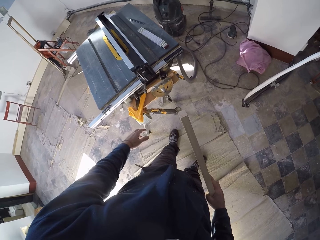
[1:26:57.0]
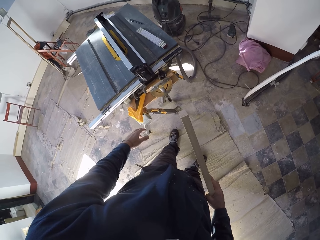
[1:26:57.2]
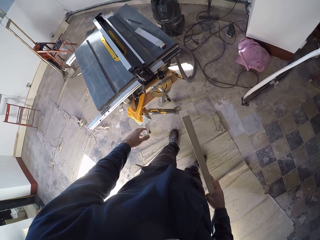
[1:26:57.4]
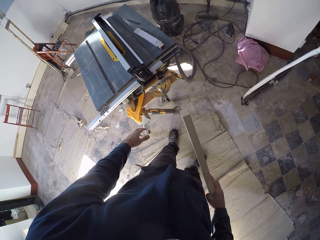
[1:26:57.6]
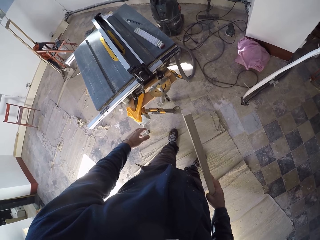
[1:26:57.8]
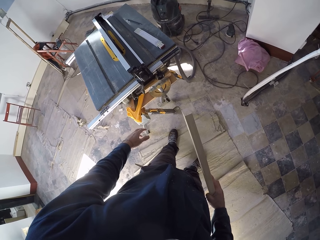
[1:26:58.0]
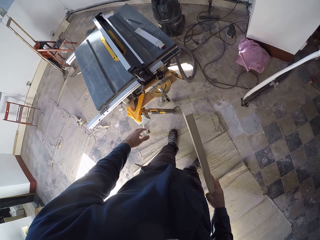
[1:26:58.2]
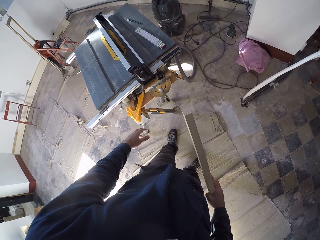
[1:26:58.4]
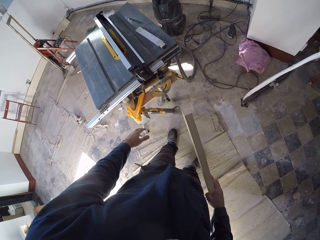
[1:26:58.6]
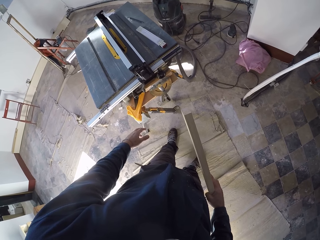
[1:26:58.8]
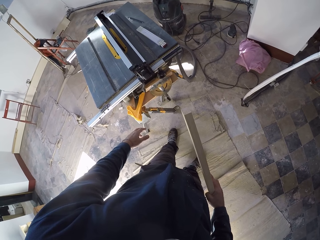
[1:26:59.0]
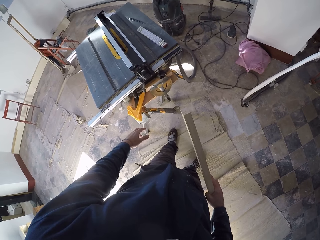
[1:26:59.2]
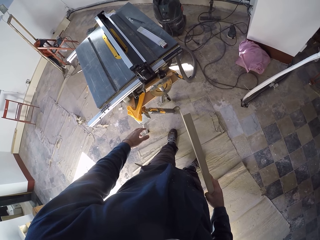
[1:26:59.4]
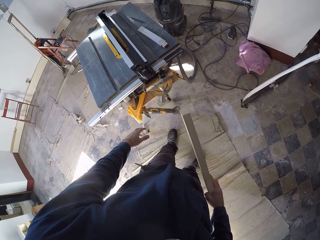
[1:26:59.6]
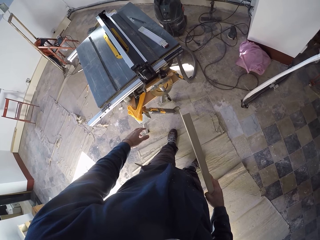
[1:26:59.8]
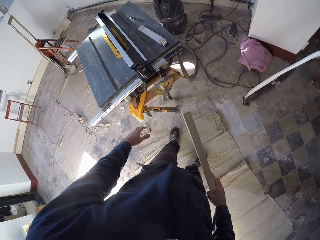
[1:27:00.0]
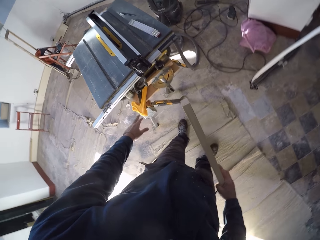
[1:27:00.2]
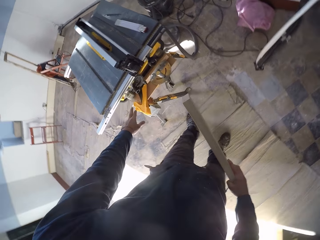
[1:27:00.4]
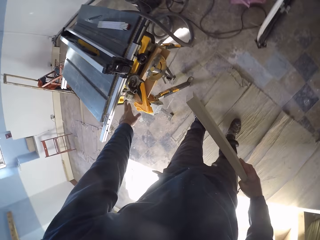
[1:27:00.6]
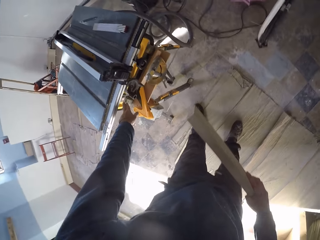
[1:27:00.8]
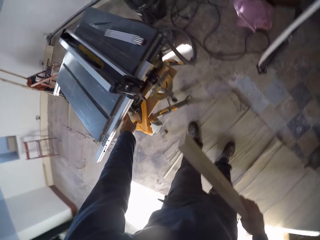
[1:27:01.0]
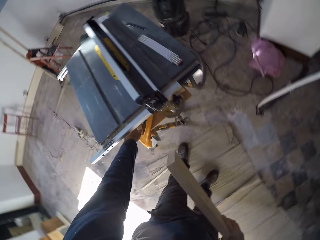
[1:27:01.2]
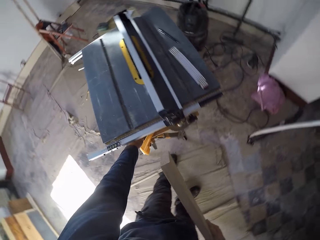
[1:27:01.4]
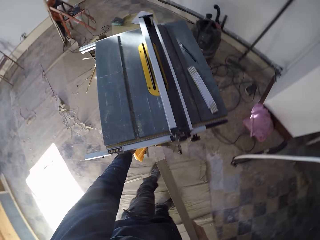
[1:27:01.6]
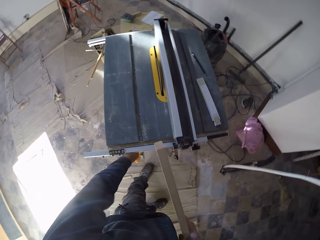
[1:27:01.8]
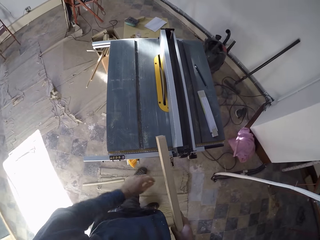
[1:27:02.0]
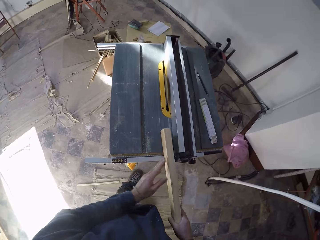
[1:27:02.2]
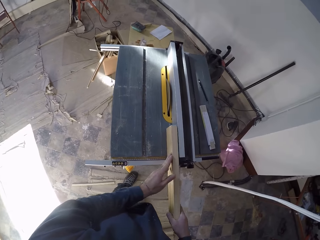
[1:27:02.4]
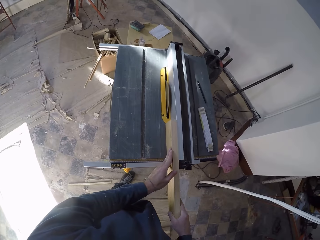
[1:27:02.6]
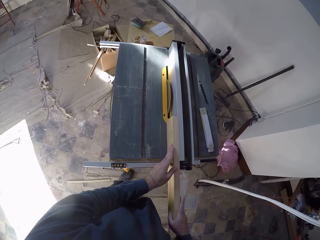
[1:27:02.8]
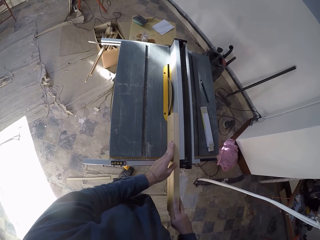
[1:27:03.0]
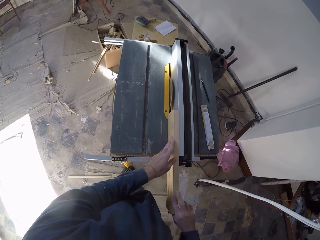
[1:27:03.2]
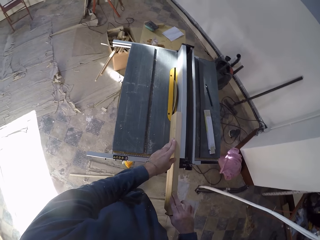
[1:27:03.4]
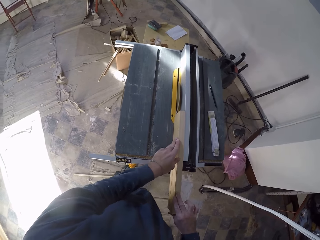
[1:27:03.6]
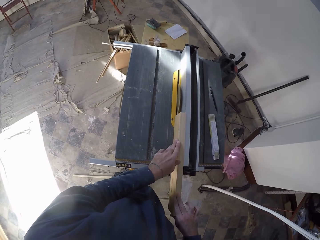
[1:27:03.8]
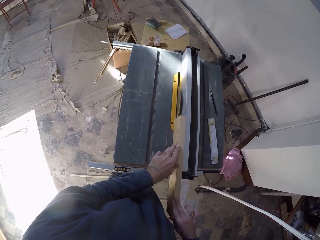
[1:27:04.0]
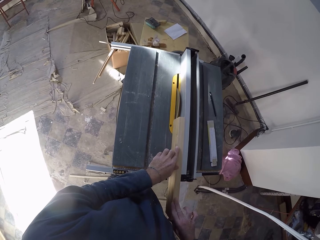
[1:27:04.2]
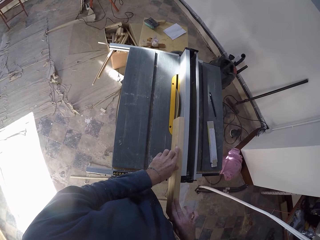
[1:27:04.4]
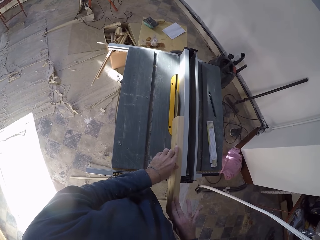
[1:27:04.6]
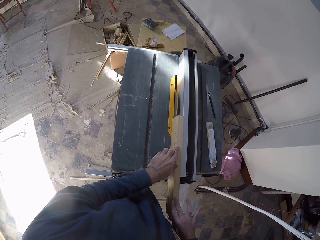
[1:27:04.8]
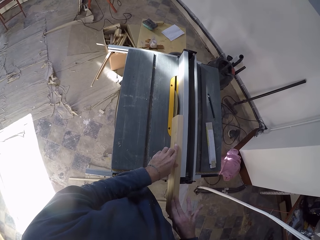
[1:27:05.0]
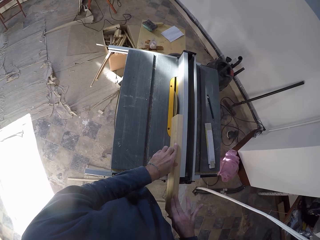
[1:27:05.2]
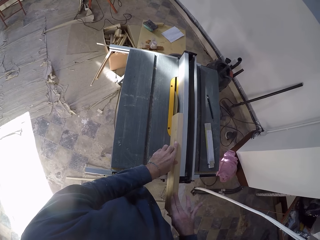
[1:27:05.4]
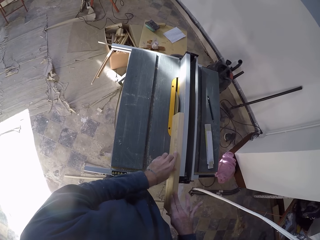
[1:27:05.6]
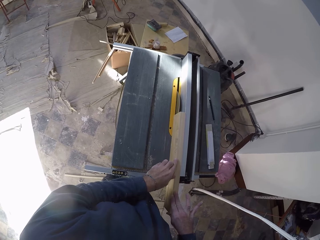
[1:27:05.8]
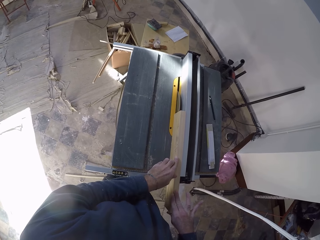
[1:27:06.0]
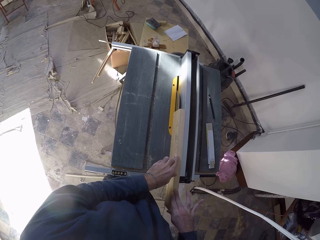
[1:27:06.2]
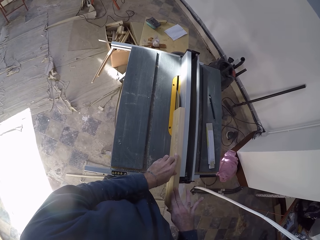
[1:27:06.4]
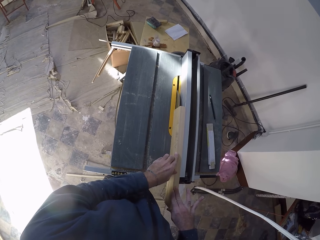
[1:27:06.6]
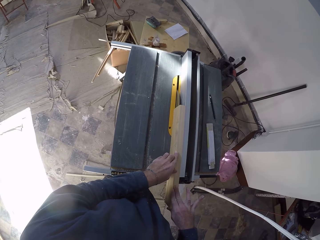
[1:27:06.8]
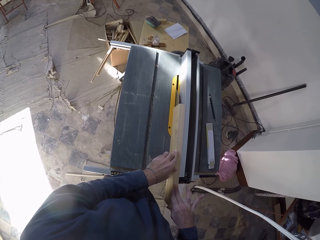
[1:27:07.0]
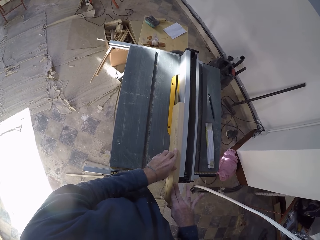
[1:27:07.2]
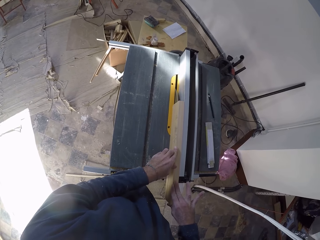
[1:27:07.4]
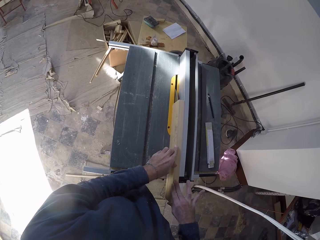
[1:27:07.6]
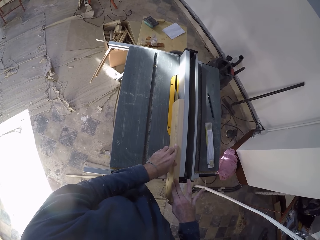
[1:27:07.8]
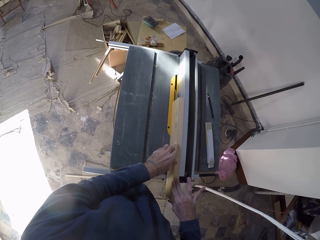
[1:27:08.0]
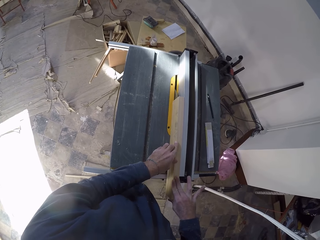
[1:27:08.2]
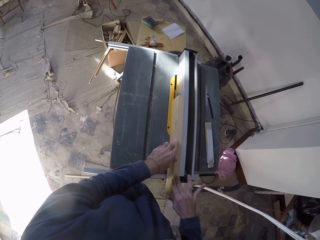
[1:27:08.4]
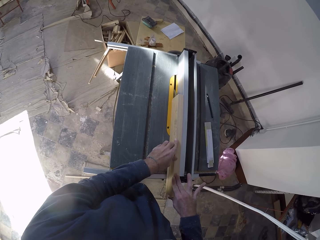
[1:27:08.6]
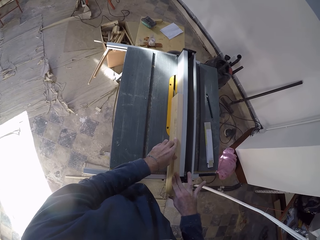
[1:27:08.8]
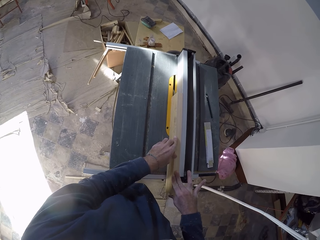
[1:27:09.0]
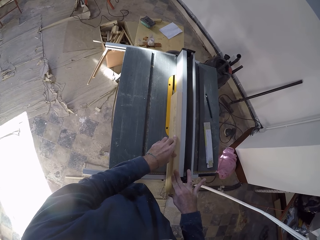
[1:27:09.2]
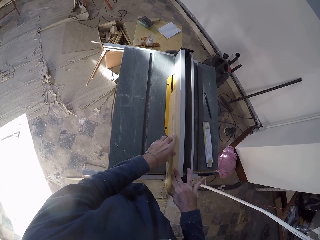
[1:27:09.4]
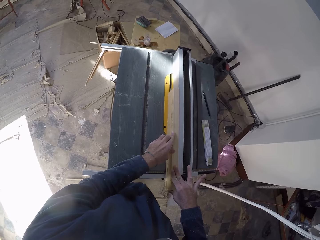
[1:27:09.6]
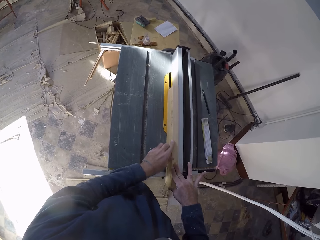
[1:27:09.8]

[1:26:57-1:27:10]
The camera wearer switches on the table saw with his left hand. He holds the block of wood with both his hands. He places the block of wood on the table saw. He pushes the block of wood towards the blade. He cuts the block of wood with the blade on the table saw.

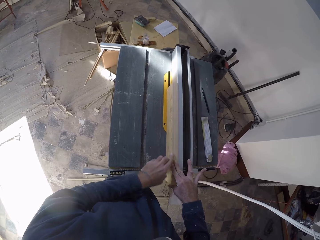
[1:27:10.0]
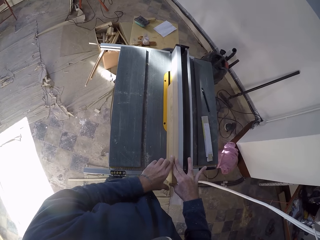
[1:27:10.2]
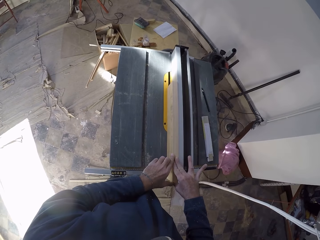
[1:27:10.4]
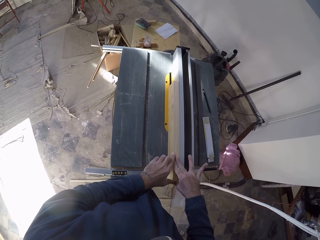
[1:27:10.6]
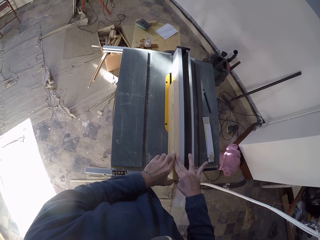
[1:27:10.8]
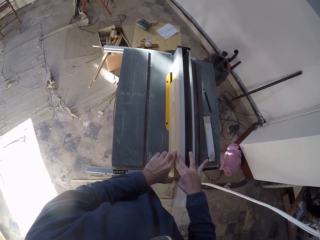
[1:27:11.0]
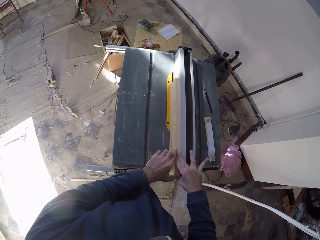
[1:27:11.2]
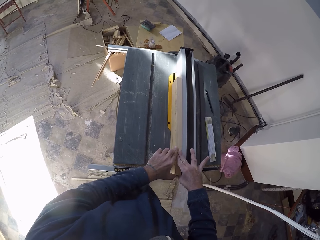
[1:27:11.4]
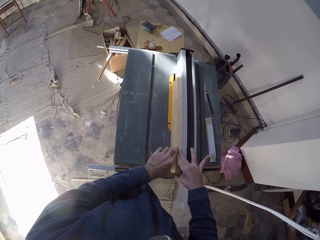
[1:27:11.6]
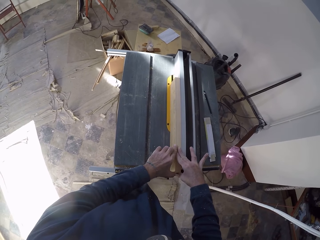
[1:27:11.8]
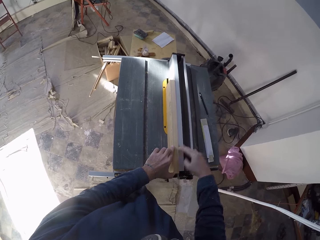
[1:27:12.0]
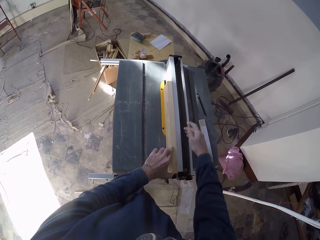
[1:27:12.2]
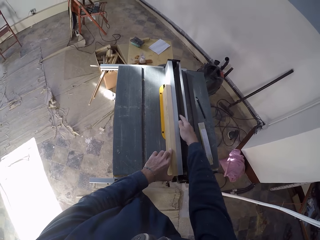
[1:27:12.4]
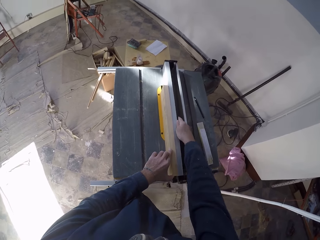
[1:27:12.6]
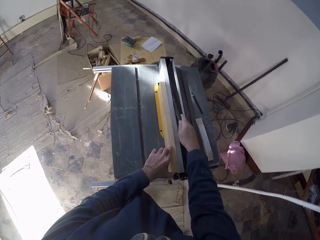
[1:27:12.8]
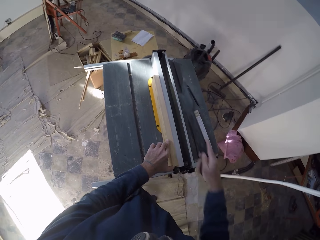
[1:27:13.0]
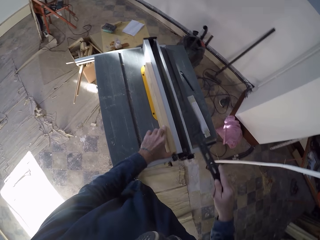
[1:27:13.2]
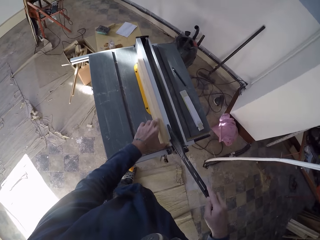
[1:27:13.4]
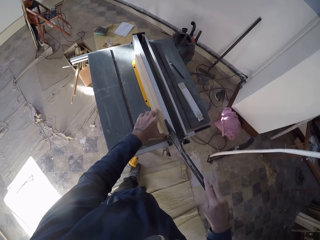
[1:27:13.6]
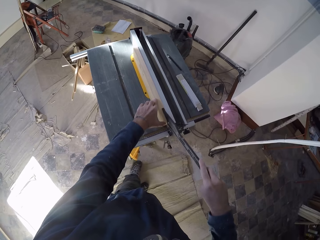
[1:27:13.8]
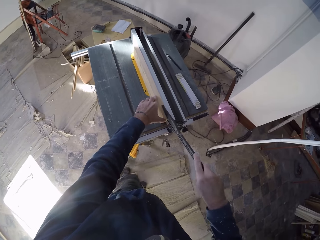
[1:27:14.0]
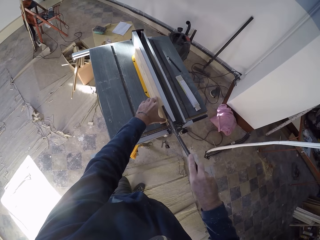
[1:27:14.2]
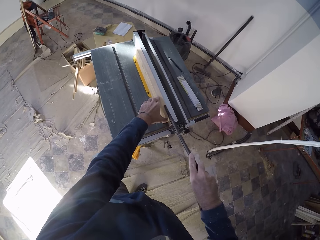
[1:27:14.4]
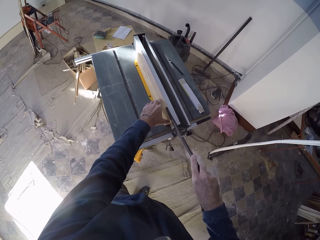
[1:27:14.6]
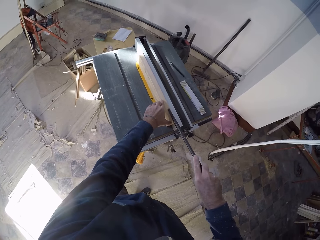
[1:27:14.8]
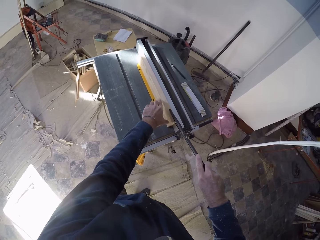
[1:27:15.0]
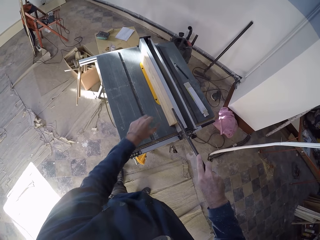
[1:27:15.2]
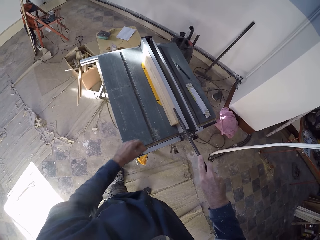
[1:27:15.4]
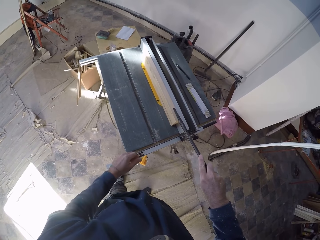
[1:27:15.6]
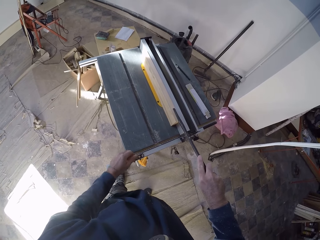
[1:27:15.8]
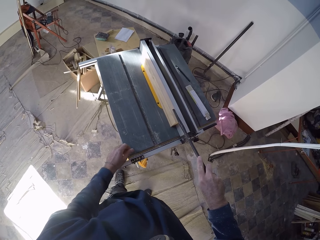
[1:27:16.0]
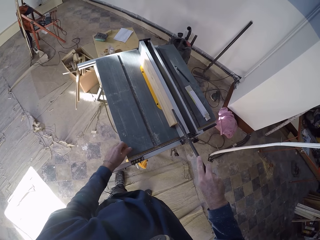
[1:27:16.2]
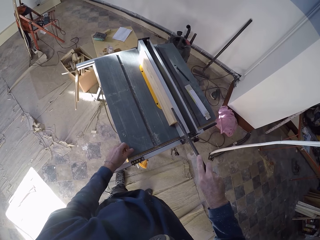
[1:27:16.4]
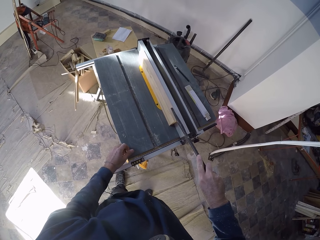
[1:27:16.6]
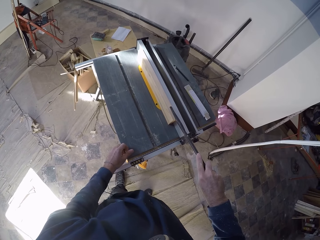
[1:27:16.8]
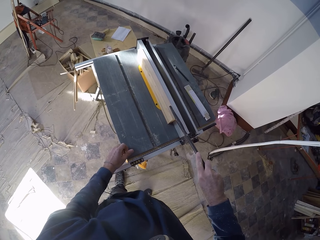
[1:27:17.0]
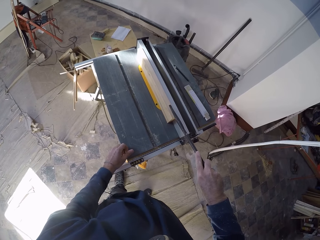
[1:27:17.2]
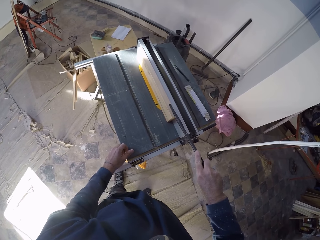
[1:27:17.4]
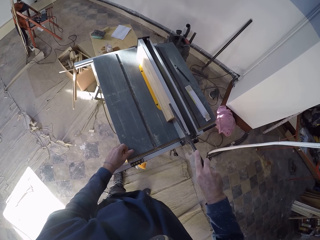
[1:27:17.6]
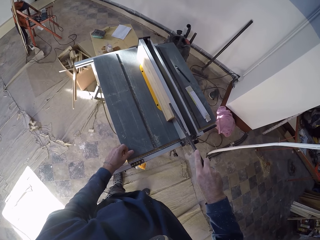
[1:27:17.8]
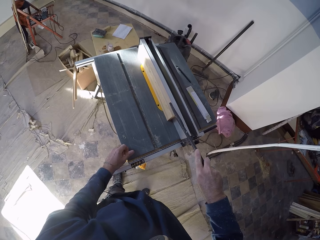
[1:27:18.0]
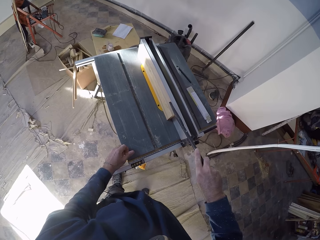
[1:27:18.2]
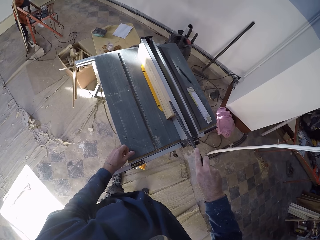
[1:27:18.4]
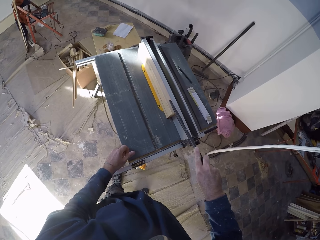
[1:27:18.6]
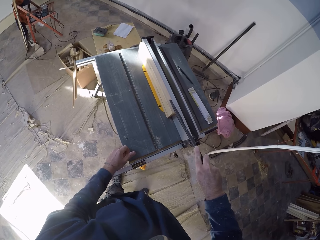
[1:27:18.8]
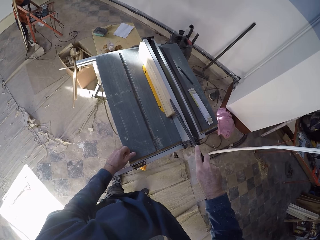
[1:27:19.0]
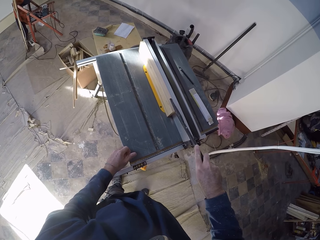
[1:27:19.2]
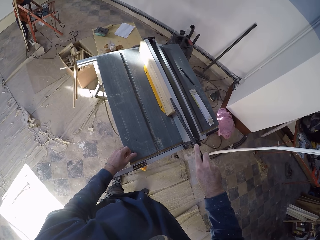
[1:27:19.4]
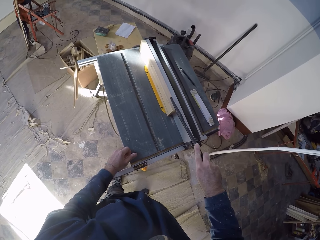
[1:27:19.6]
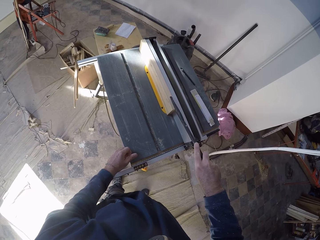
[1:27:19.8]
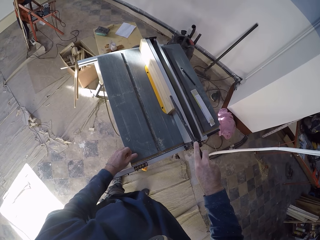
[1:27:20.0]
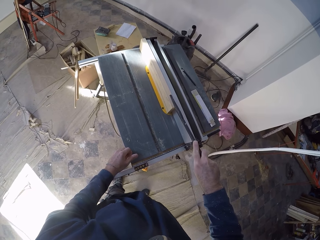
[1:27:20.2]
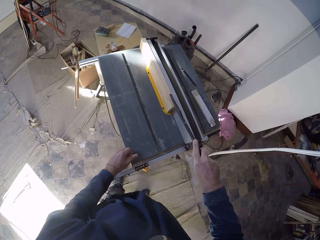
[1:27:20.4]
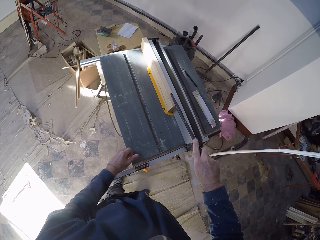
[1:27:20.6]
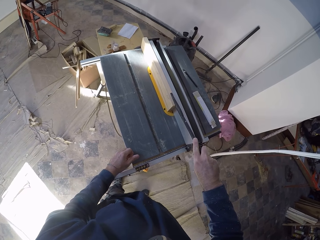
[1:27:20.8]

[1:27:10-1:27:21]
The camera wearer picks up a push stick from the table saw with his right hand. He pushes the plank or block of wood towards the blade with the push stick in his right hand. He cuts the block of wood with the blade on the table saw. He places his left hand on the table saw.
